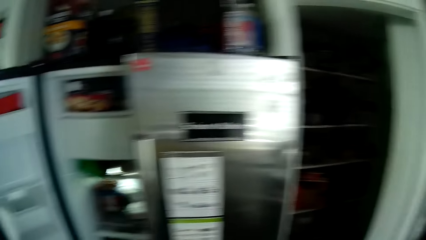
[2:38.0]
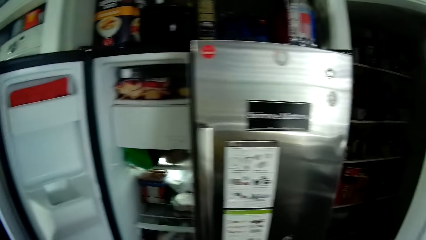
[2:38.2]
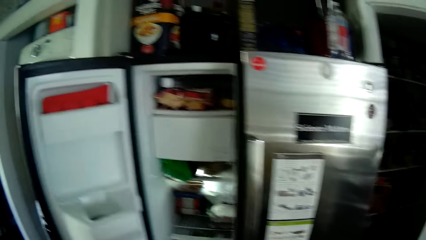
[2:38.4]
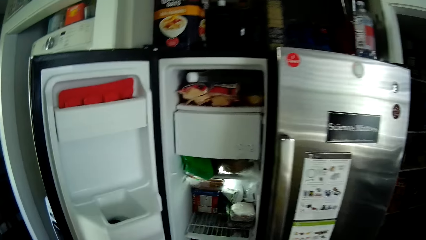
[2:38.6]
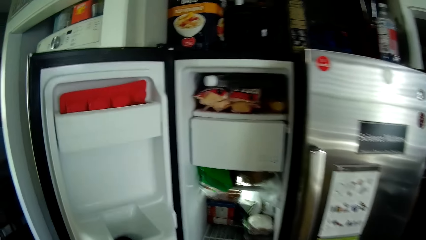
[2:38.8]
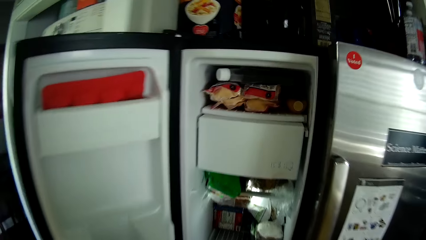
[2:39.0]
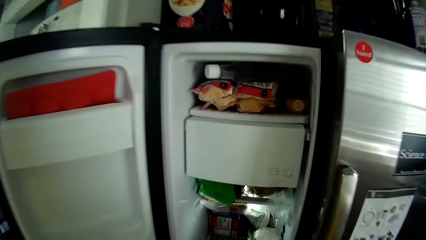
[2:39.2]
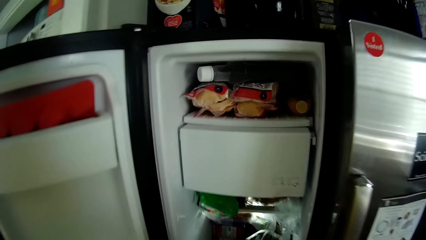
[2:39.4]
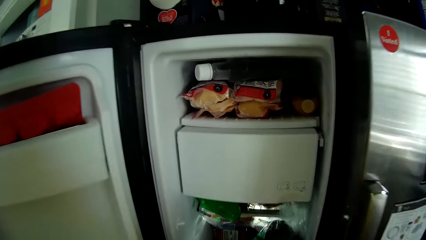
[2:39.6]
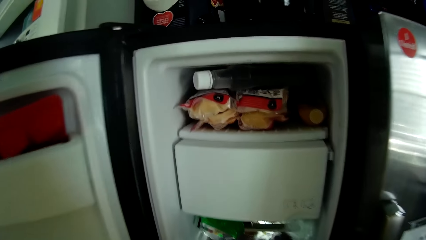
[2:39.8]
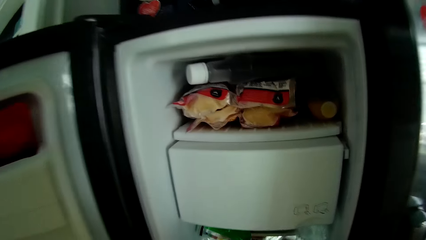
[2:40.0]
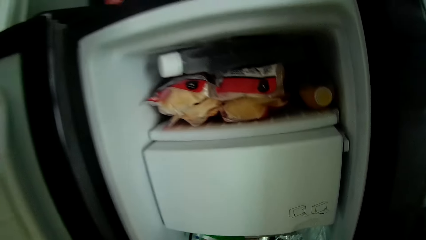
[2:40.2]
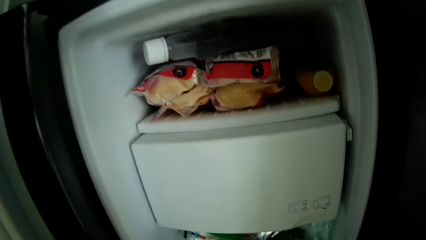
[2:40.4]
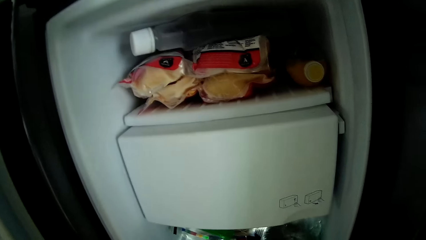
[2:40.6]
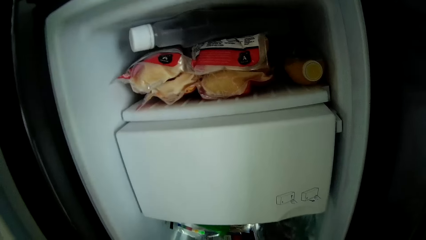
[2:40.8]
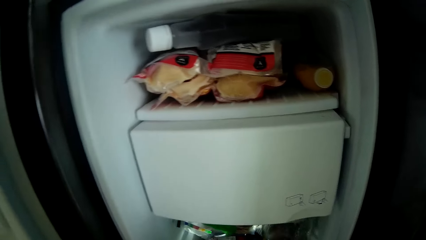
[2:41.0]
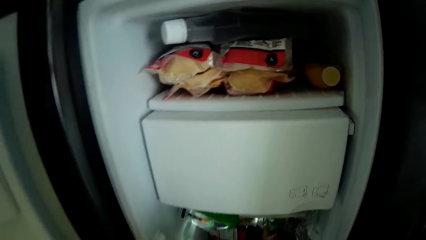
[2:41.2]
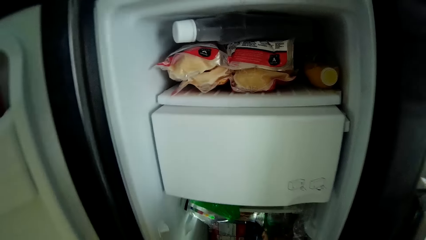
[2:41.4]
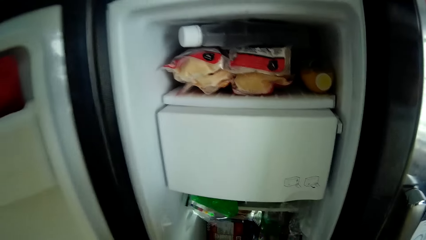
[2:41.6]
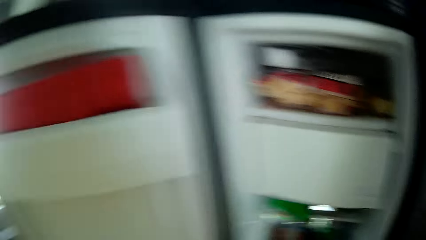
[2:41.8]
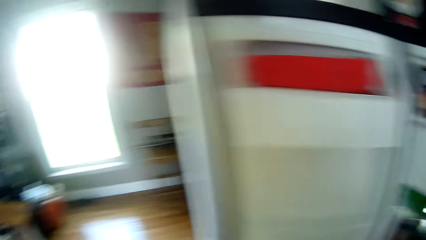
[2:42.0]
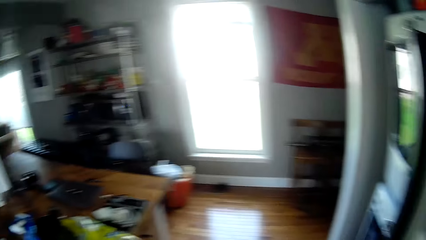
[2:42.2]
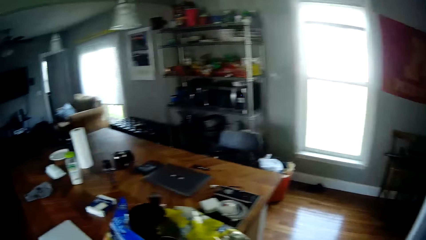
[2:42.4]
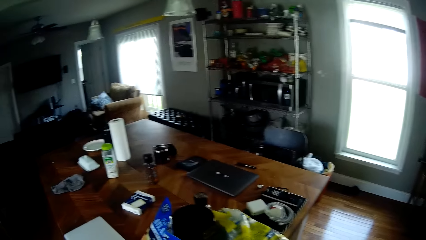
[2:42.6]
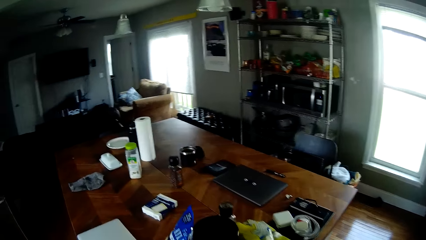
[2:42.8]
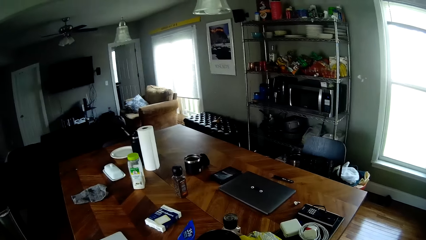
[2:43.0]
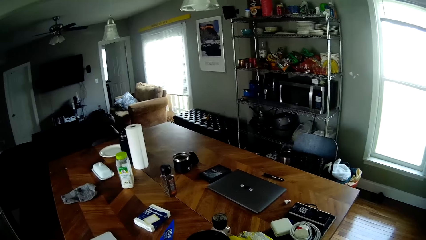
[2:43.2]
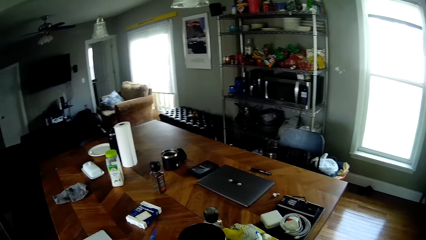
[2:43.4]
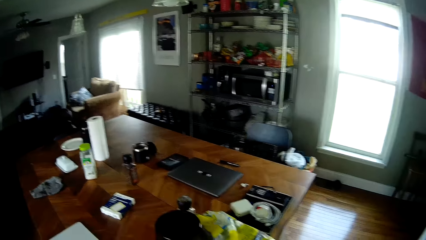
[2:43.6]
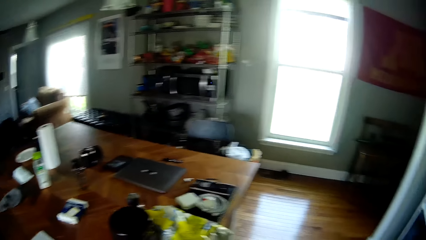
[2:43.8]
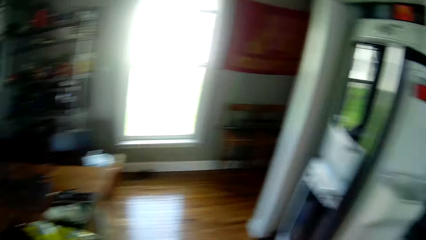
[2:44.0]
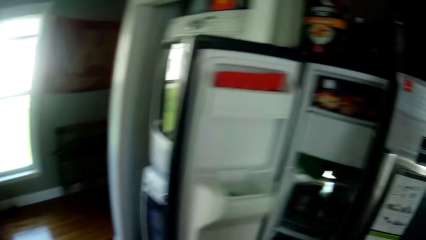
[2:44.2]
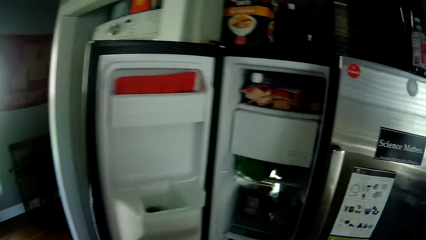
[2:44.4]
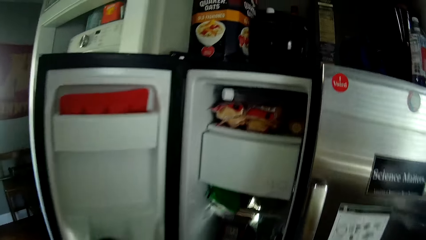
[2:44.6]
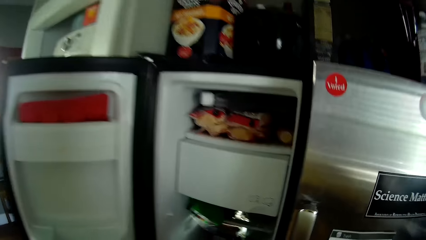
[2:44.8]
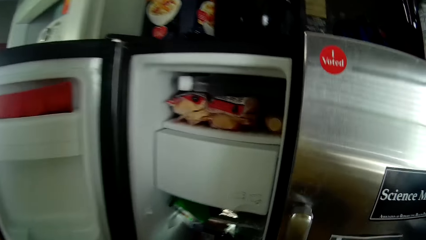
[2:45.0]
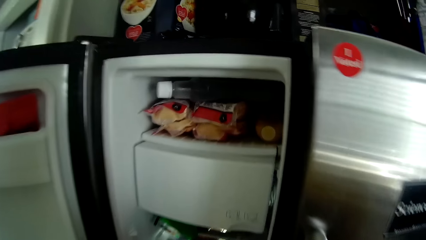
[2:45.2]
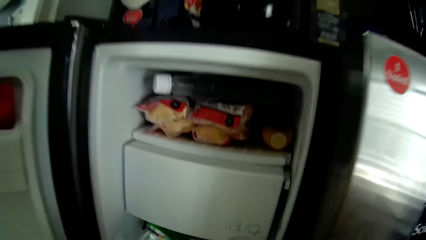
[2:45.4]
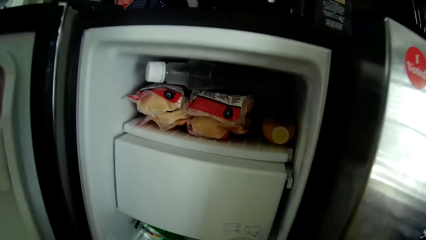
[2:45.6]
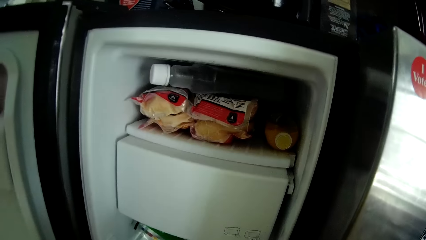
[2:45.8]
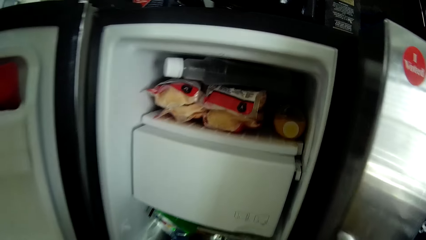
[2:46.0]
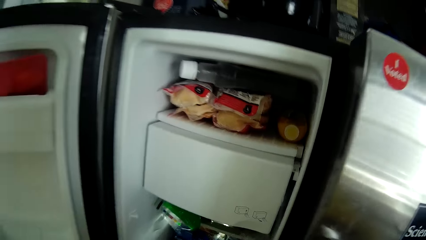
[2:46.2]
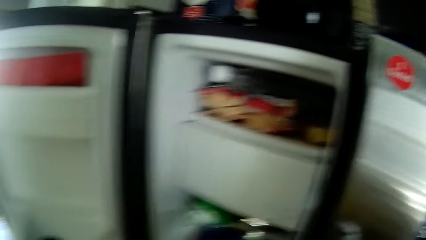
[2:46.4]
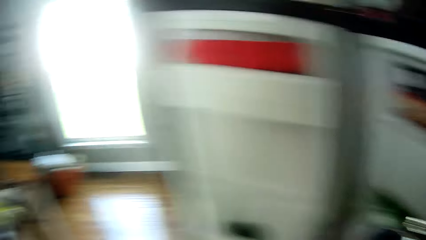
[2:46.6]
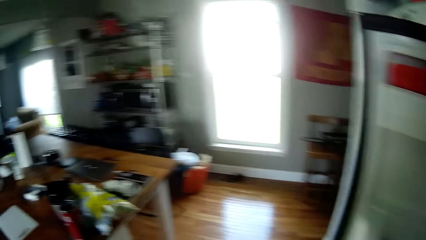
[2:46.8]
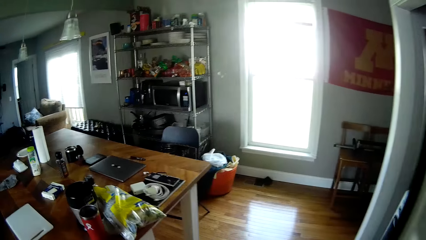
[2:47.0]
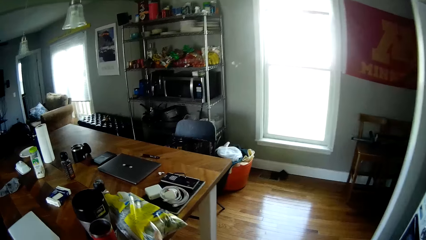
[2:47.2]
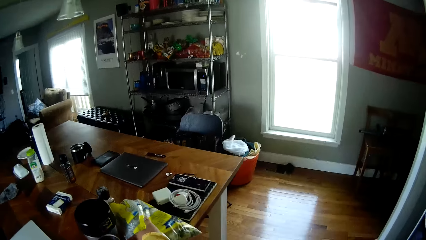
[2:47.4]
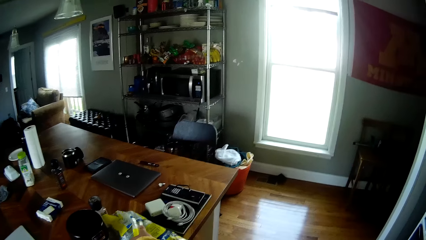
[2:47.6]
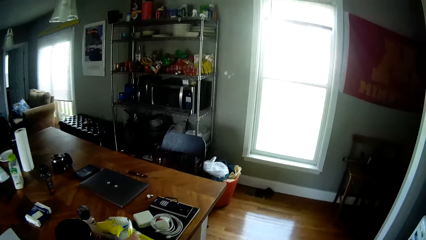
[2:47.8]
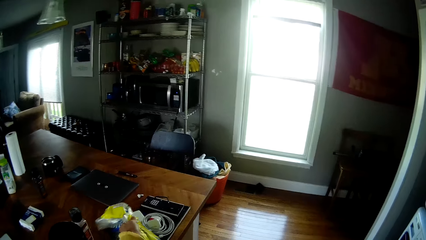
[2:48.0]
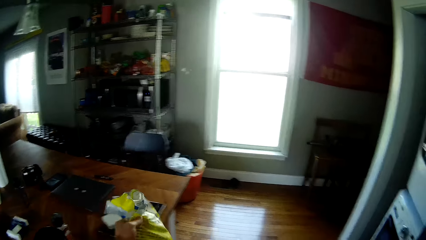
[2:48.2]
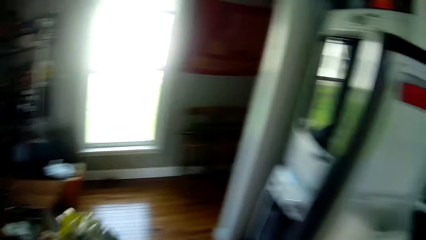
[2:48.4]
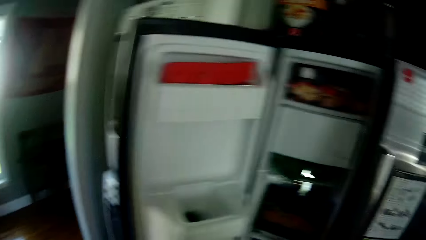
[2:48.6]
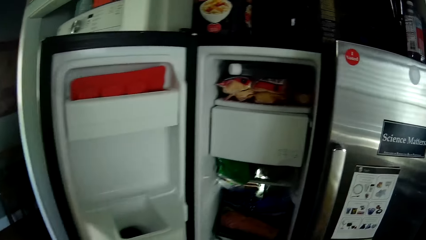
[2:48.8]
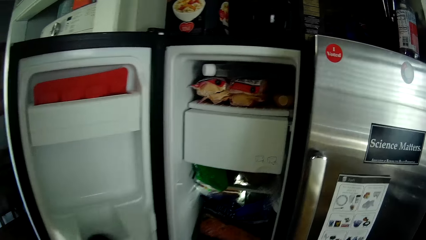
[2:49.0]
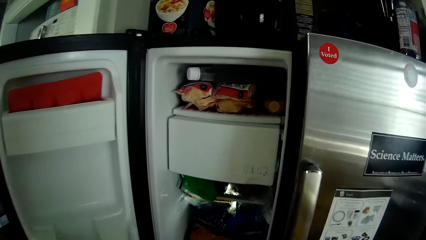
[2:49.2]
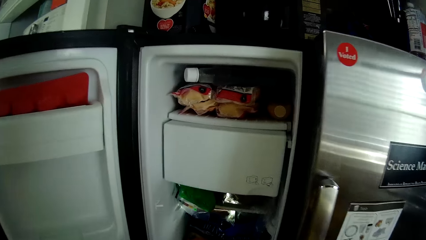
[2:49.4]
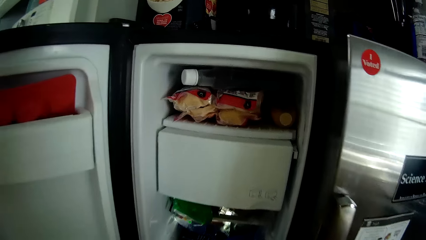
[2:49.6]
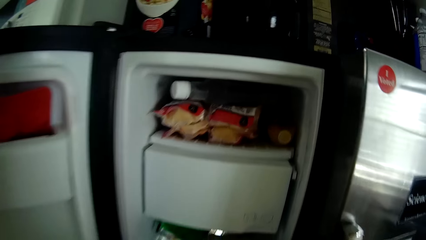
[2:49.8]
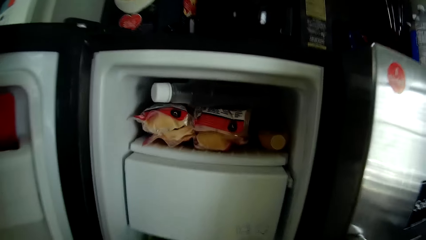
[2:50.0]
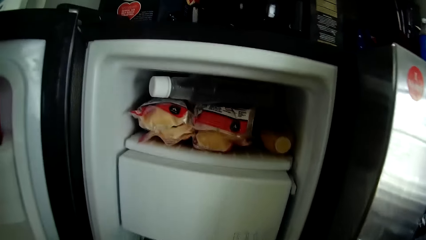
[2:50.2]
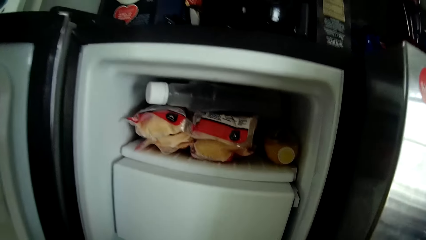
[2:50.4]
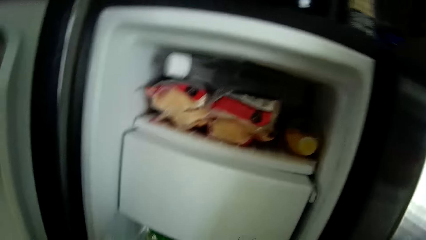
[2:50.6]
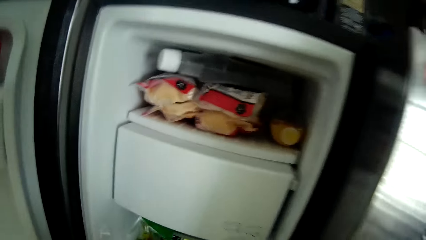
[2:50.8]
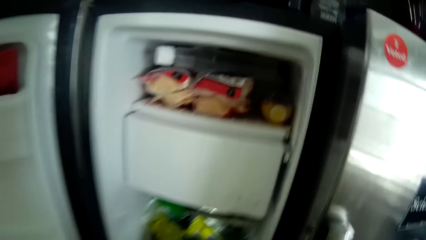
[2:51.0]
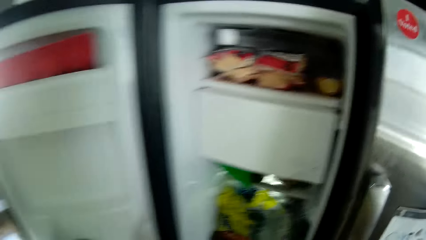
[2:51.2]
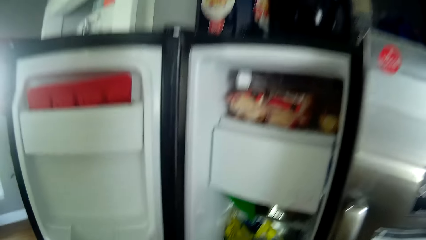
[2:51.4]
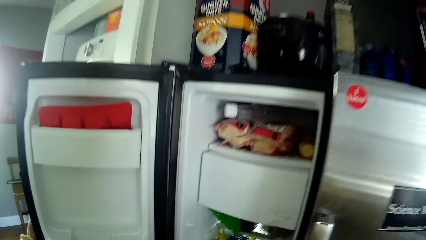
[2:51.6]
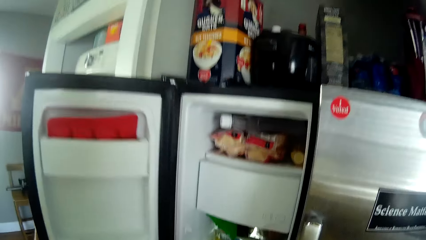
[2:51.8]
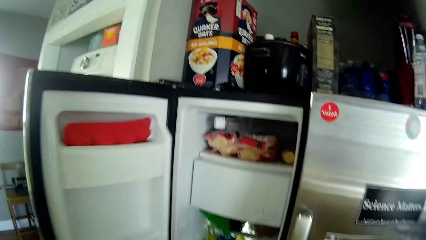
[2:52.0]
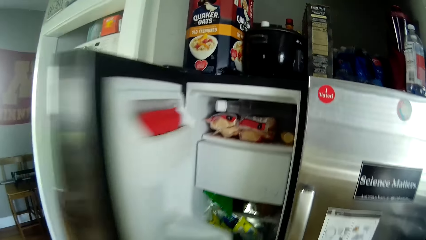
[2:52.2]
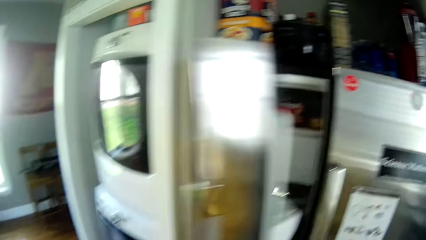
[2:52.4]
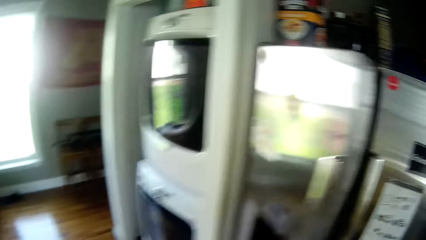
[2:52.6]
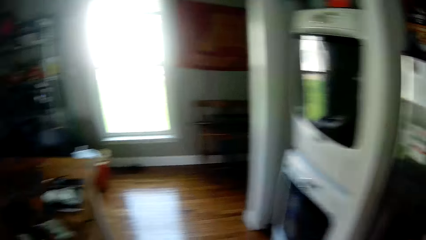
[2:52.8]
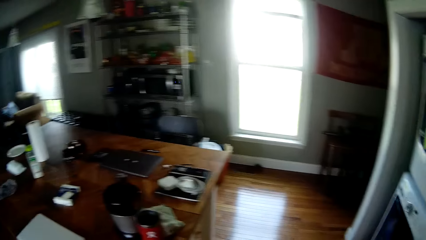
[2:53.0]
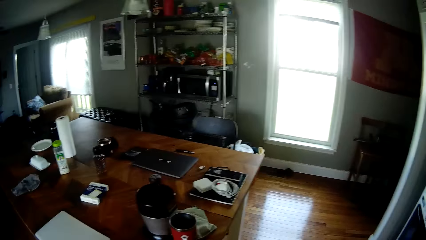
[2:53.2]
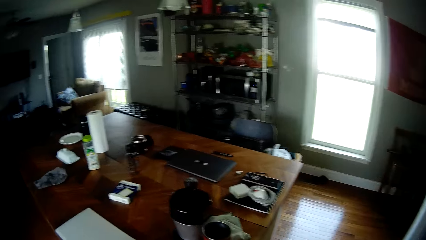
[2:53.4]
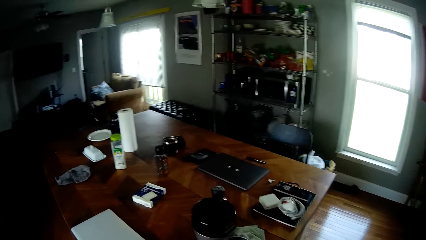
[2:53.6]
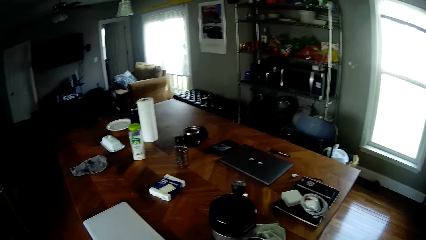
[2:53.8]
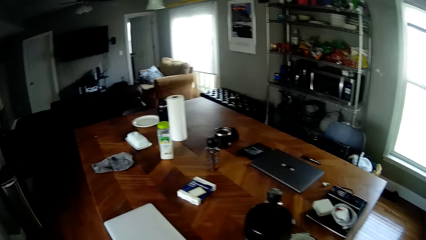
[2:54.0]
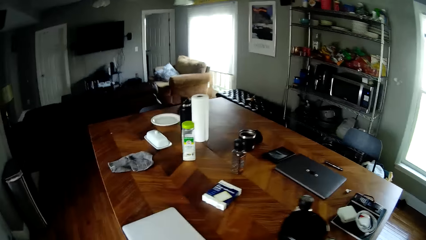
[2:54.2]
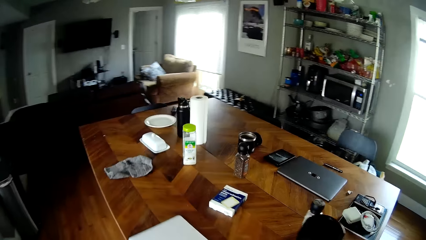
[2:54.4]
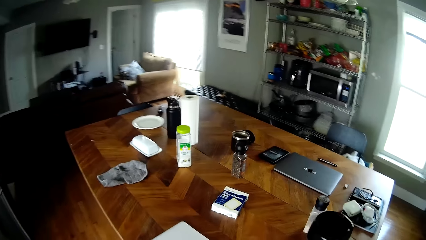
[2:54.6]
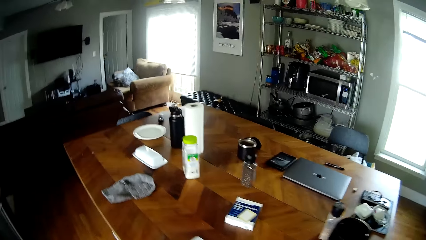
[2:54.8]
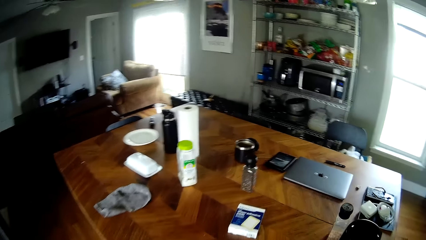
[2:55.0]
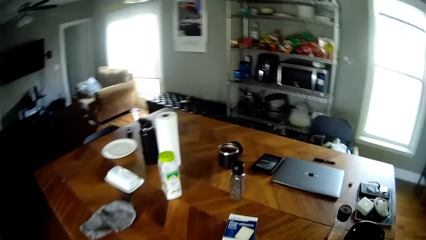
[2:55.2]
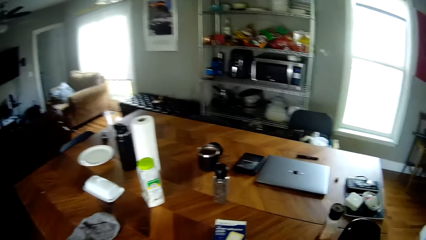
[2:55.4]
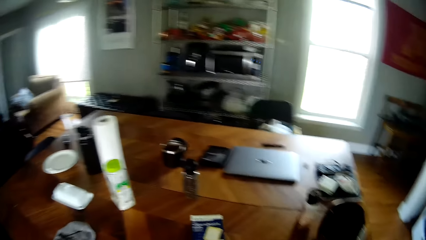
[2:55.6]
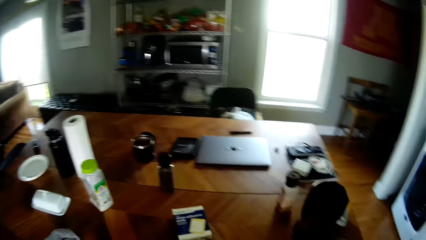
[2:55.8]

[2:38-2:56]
The camera wearer makes a step. She drops the loaf of bread in the refrigerator with her right hand. She walks around. She picks up the packet of salmon from the table with her left hand. She walks around. She drops the packet of salmon in the refrigerator with her right hand. She walks around. She picks up the packet of chicken from the table with her left hand. She walks around. She drops the packet of chicken in the refrigerator with her left hand. She closes the refrigerator with her left hand. She walks around and looks around.
